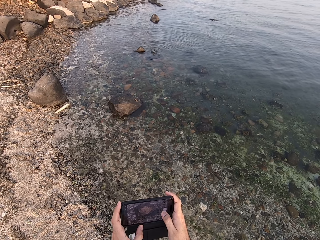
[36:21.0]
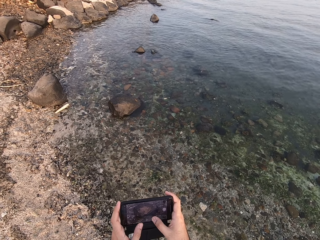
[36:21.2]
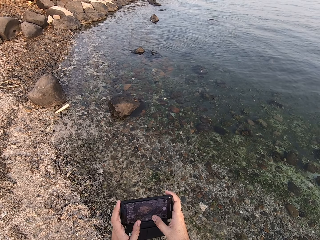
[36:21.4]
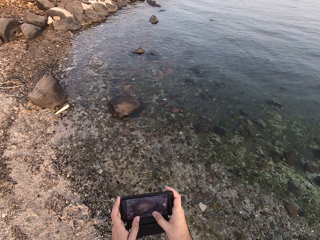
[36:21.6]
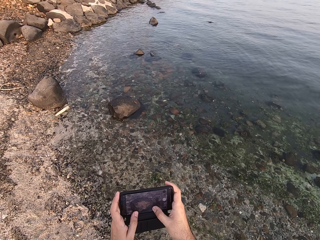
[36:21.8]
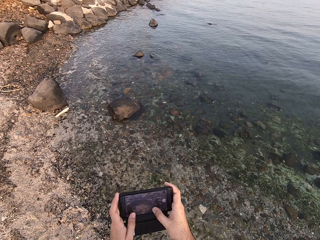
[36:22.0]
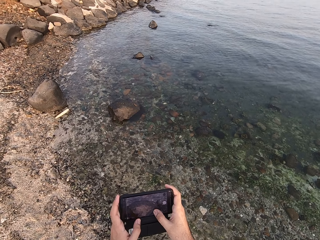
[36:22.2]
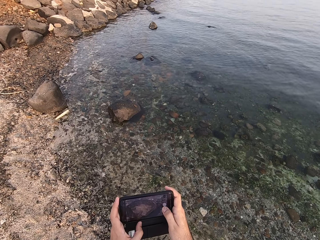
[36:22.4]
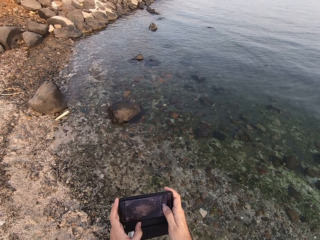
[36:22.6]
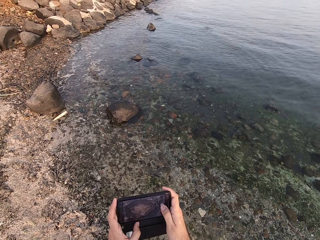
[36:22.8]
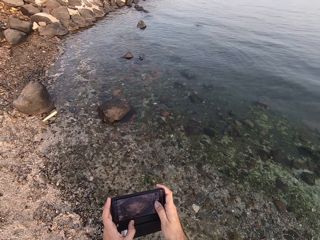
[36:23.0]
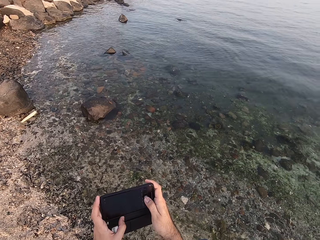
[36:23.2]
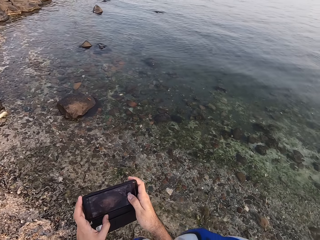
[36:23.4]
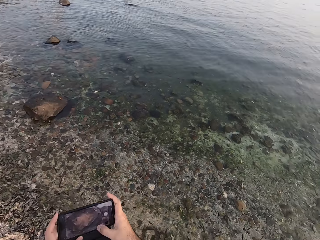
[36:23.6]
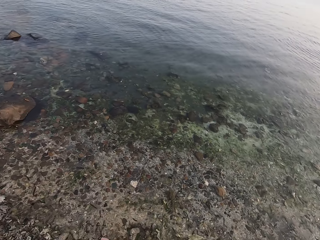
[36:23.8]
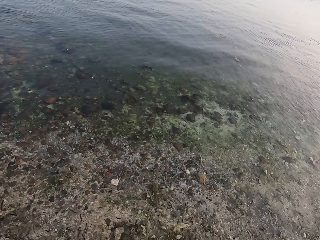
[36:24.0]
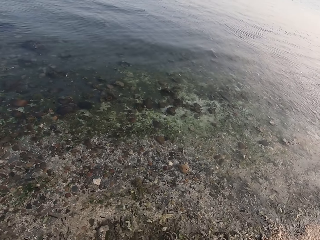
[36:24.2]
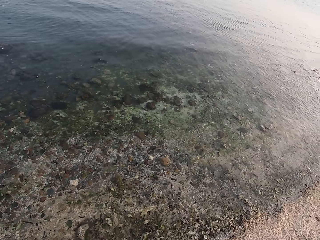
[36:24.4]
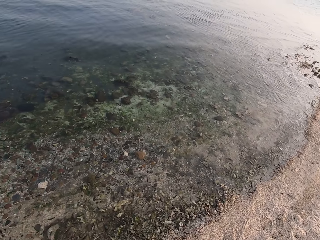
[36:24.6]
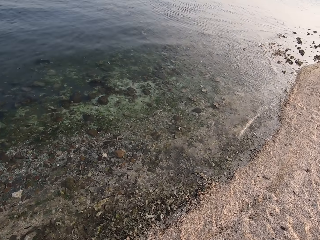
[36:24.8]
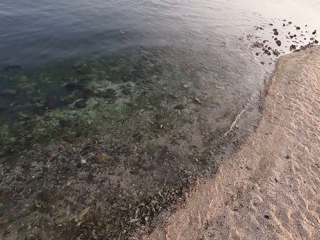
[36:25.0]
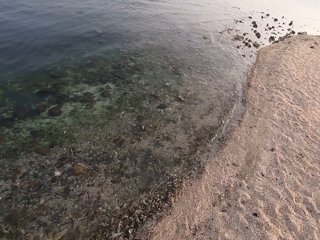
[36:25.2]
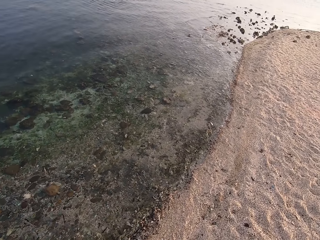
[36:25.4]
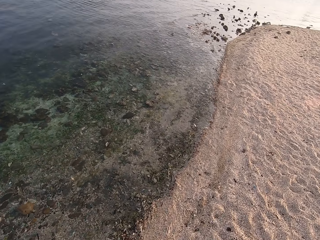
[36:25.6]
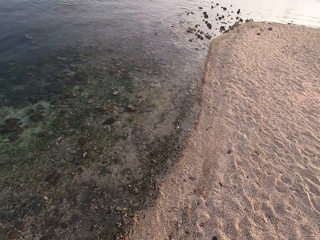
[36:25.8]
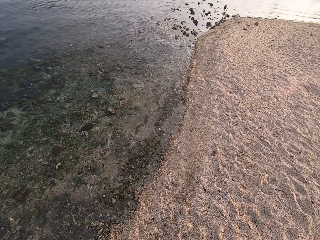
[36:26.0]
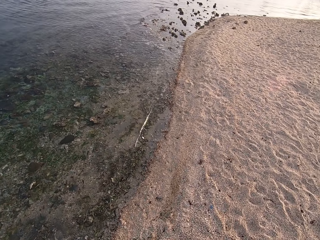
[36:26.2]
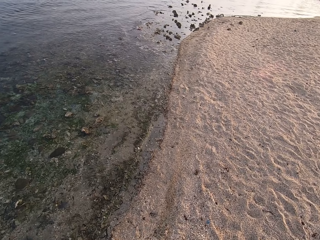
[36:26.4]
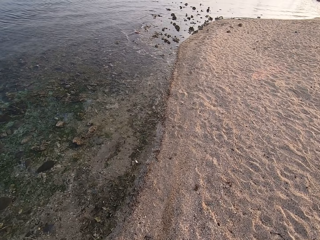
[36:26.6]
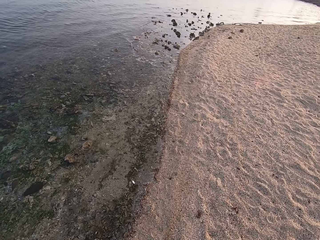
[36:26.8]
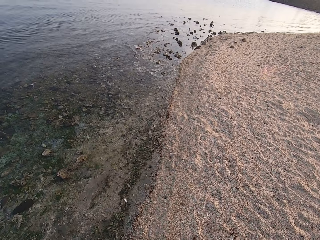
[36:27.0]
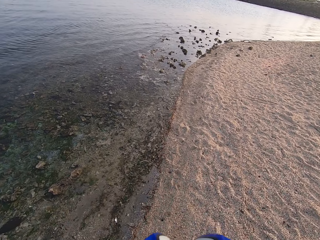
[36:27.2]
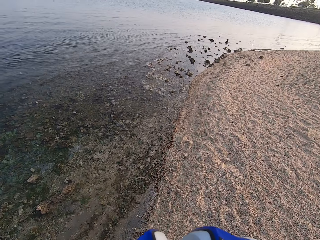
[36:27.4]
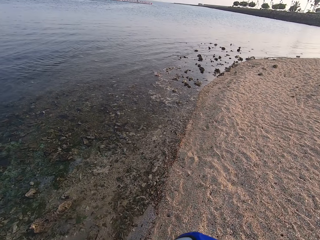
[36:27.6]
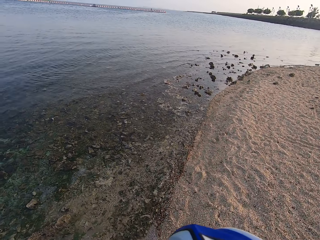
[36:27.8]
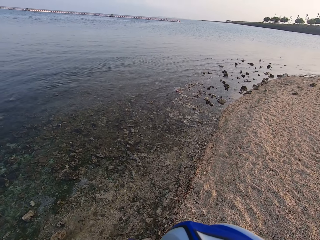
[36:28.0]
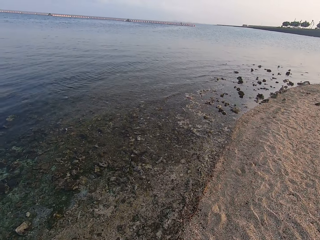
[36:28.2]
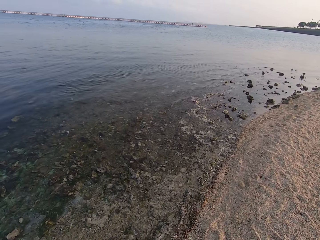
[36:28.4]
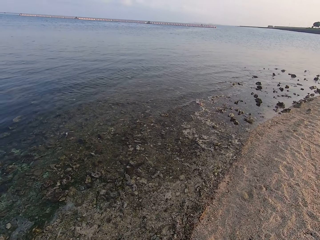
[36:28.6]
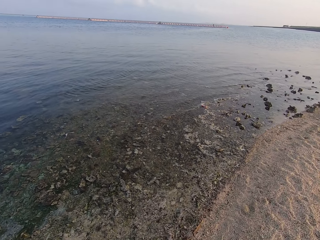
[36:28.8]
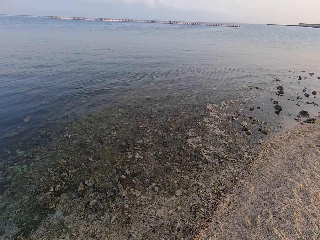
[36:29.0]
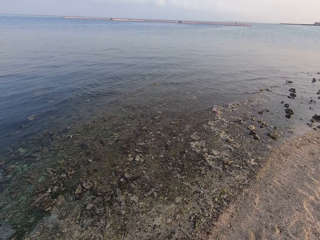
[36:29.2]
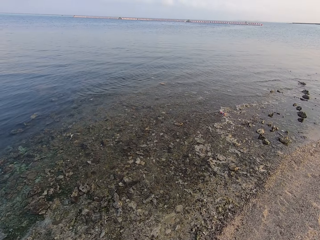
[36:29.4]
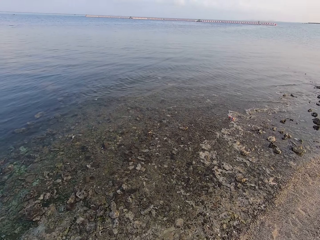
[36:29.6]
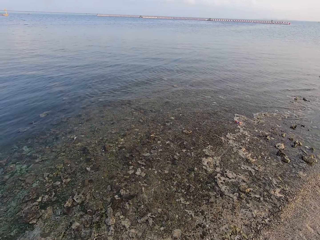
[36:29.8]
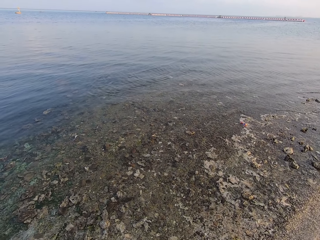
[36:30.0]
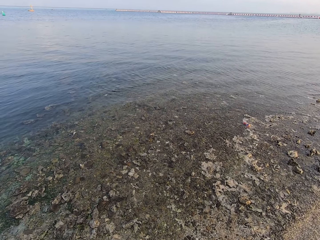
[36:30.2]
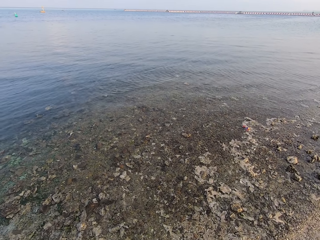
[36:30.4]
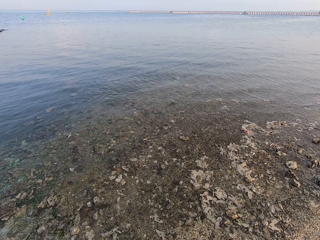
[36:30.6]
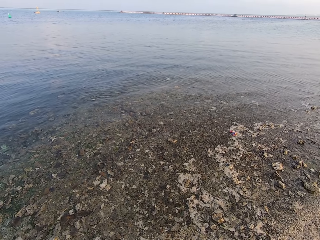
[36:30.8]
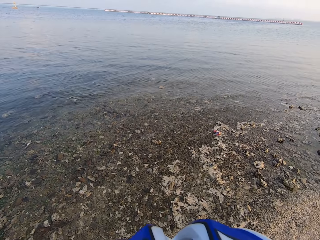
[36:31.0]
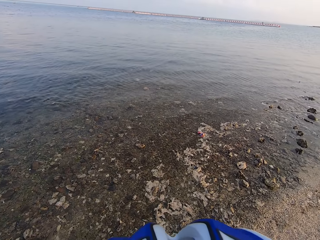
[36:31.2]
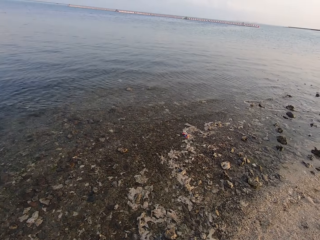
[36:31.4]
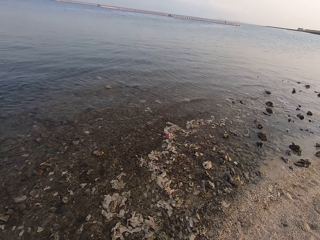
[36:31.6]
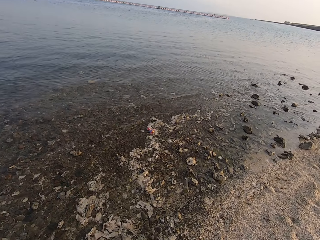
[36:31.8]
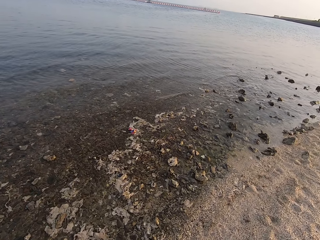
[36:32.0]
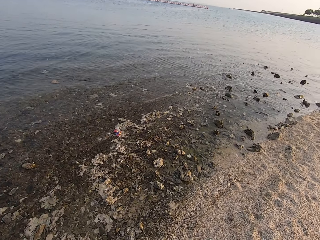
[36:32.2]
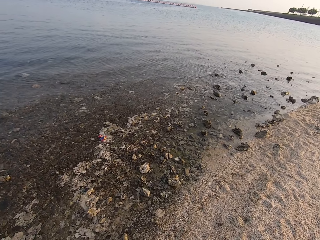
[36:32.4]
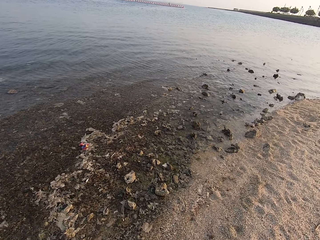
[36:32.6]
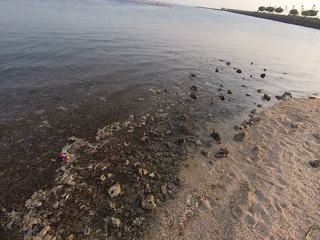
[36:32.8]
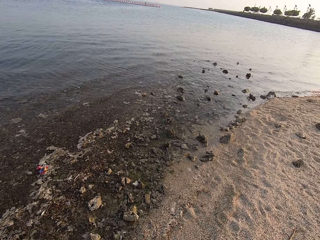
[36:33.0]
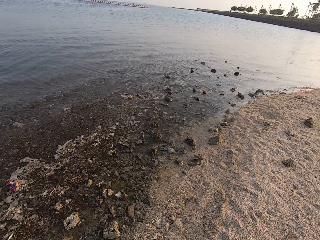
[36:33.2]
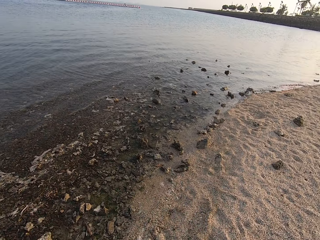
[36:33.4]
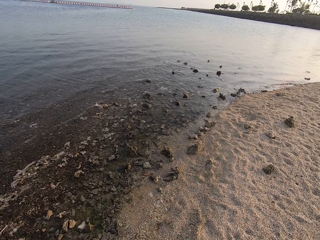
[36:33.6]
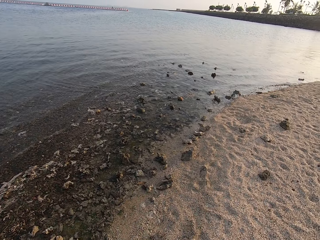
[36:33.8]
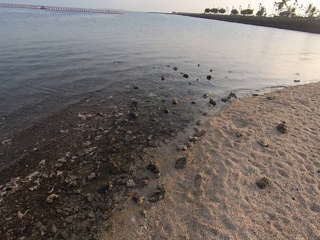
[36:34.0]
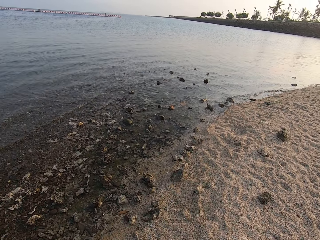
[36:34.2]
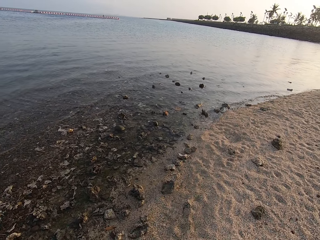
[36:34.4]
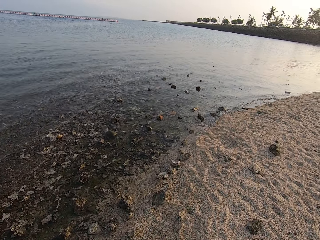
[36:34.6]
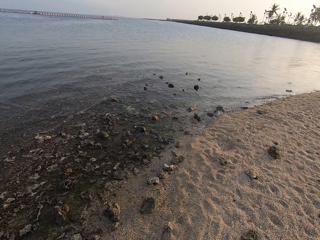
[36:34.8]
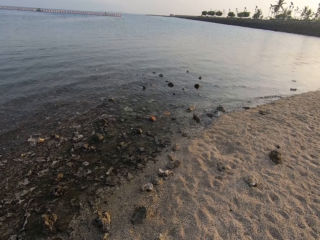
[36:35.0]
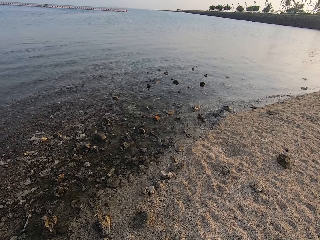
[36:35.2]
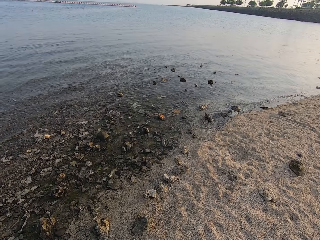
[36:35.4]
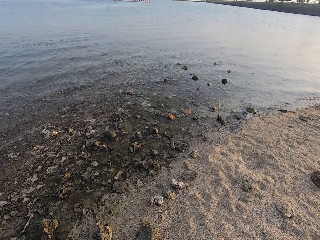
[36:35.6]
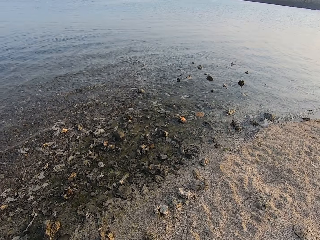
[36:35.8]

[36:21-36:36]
The camera wearer looks around. They walk around the beach. They look into the ocean.

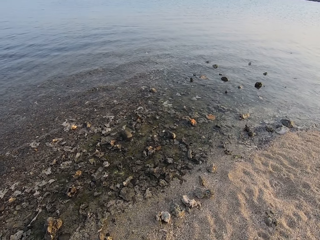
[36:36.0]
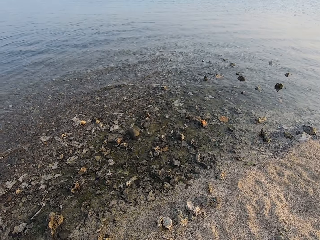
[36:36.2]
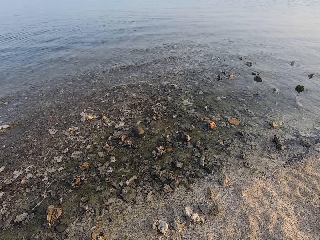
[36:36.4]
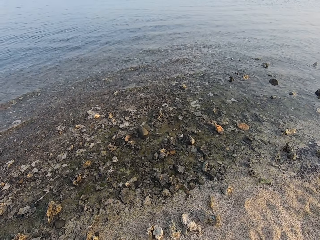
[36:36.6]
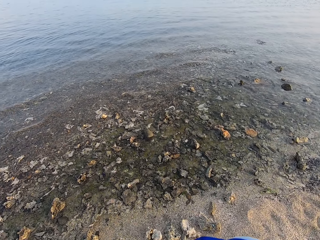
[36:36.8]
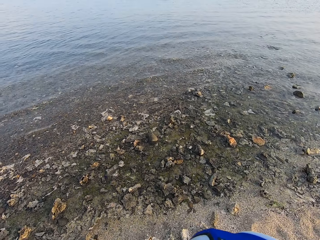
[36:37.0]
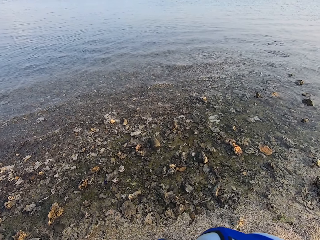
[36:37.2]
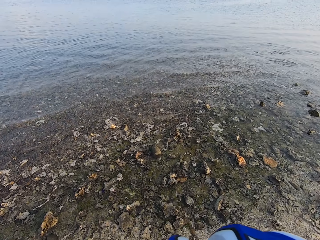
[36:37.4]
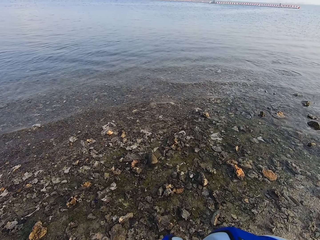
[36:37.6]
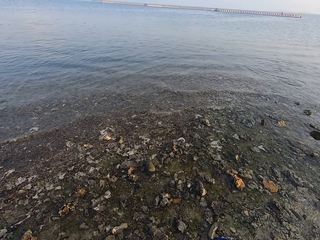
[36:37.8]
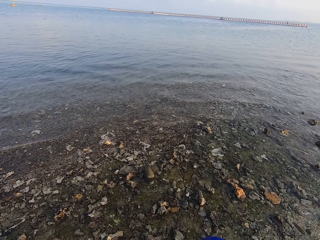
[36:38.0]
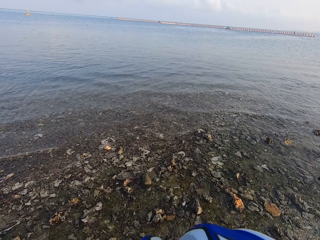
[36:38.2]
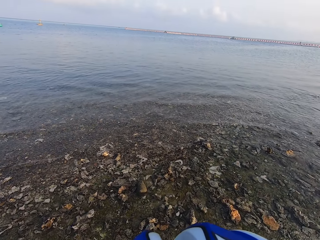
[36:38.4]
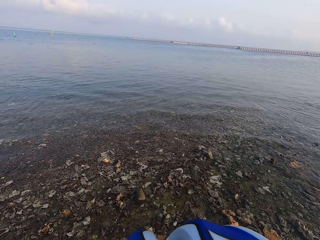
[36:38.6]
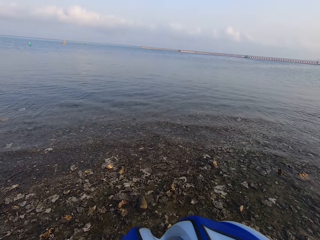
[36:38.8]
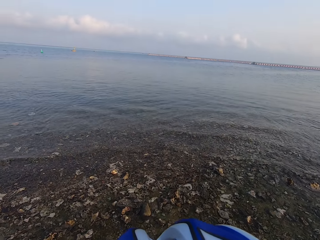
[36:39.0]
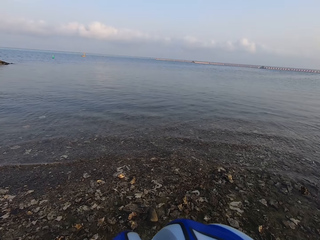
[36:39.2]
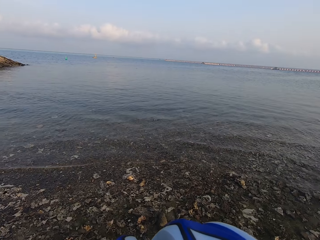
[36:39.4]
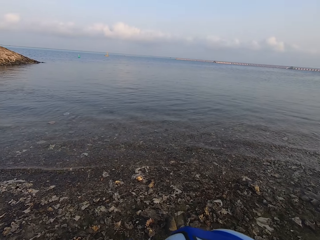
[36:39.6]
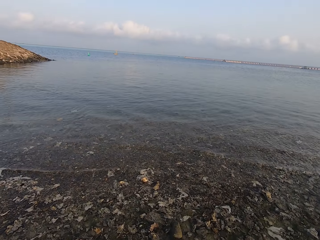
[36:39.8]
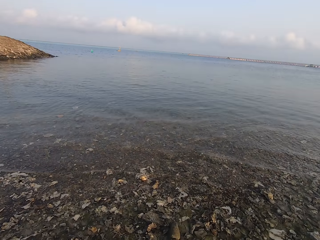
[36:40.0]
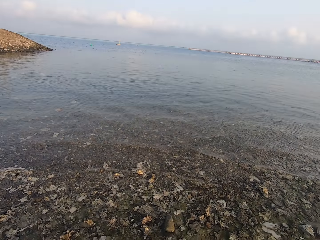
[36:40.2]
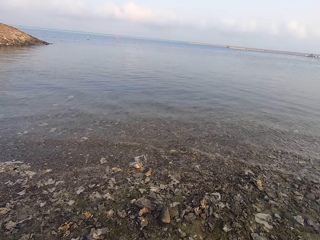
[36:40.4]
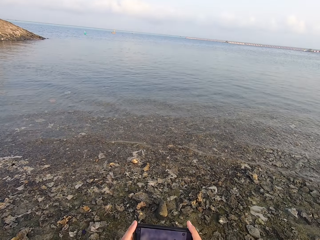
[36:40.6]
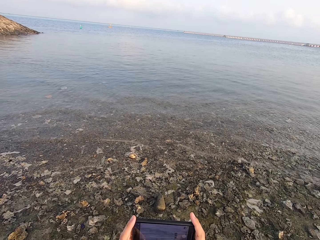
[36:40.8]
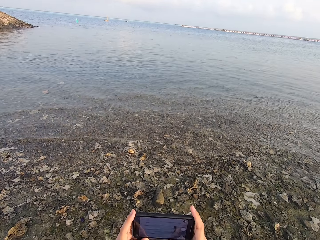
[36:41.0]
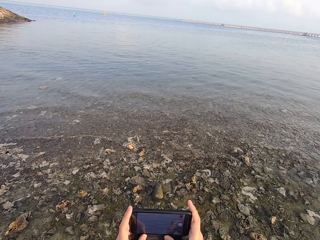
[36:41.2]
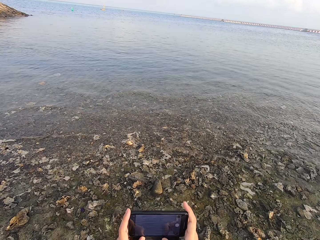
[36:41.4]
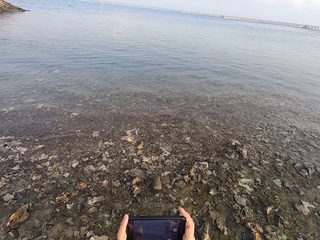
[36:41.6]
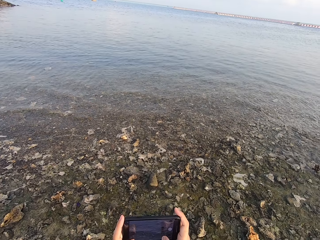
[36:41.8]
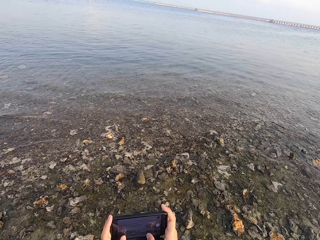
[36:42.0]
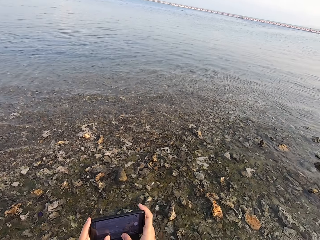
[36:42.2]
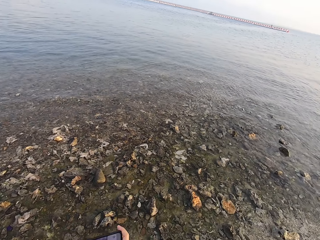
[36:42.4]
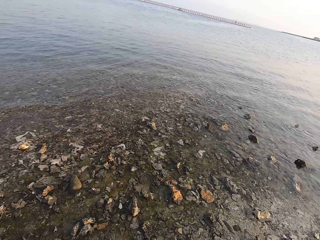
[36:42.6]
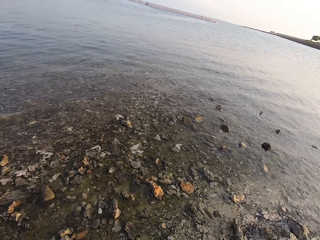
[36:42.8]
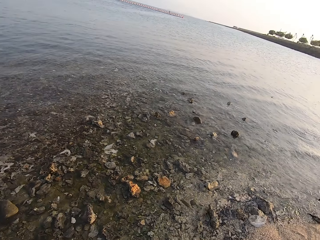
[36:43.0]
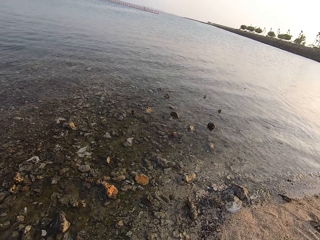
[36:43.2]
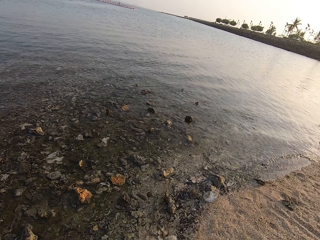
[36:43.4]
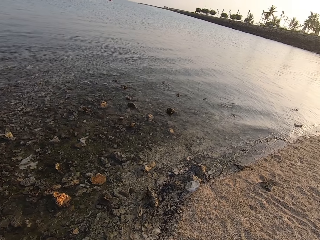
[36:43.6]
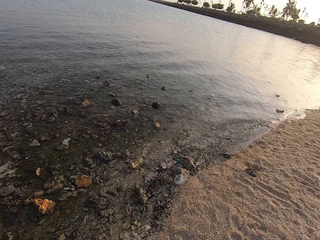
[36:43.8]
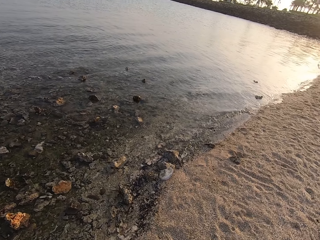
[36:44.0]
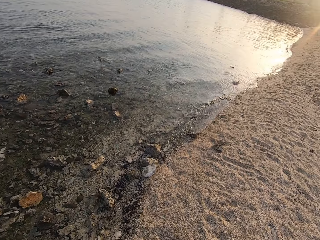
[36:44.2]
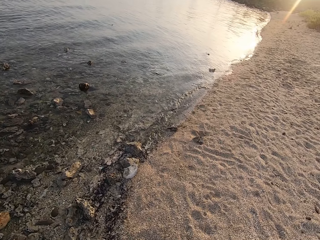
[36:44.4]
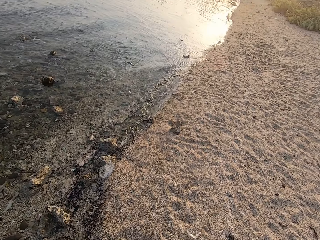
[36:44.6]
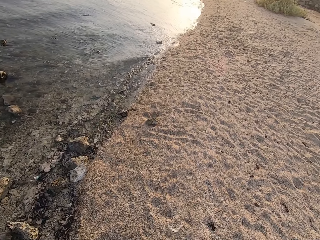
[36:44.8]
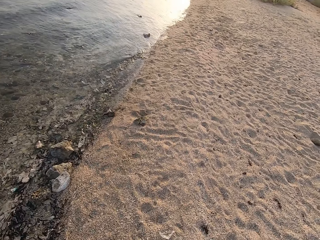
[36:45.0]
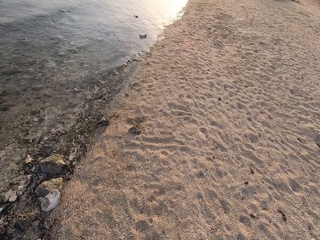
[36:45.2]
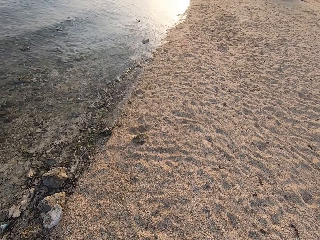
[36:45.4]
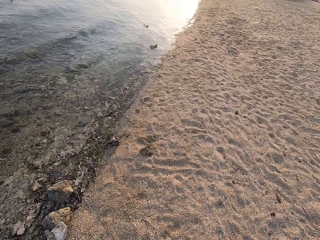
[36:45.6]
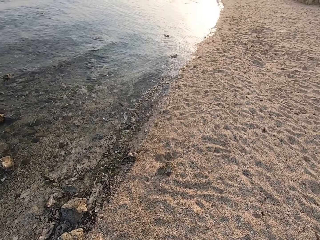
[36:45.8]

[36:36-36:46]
The camera wearer uses his phone. He takes a picture. He looks into the ocean.
